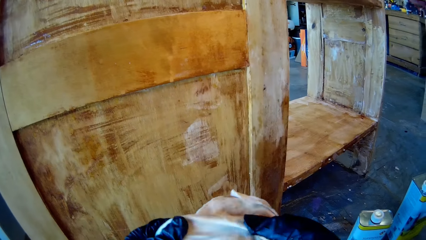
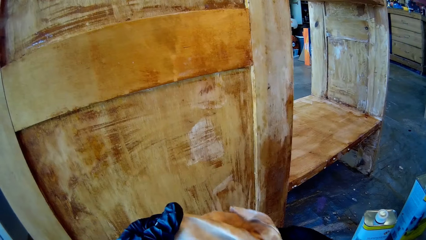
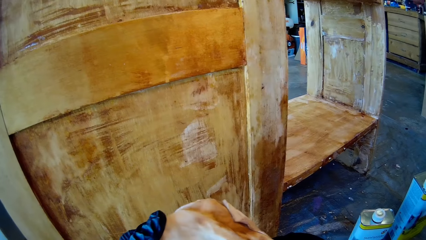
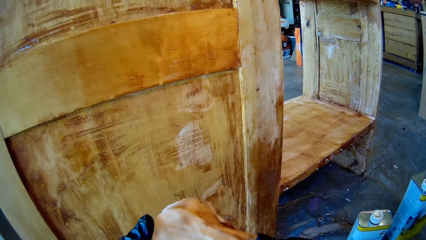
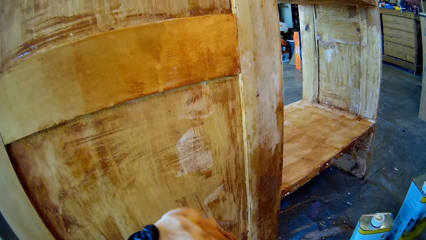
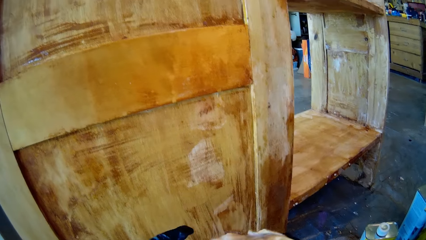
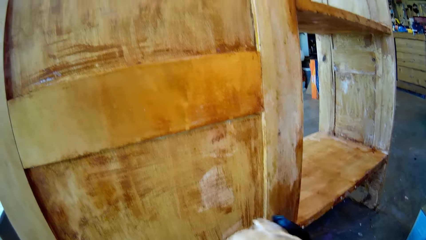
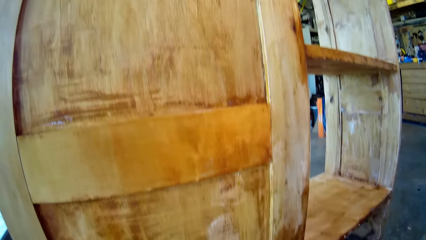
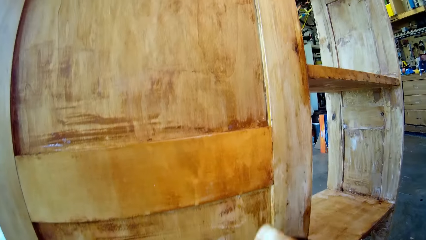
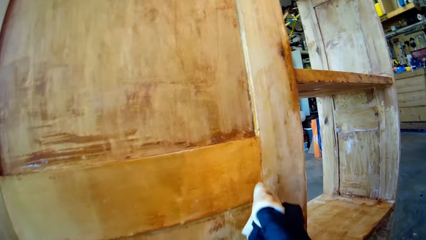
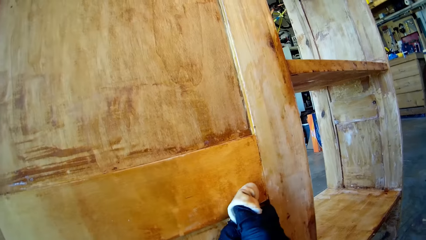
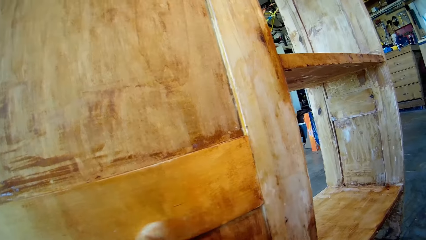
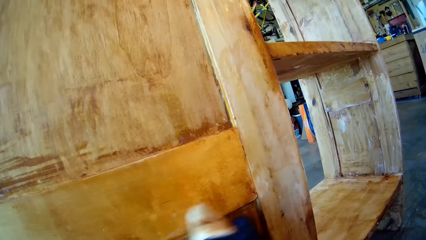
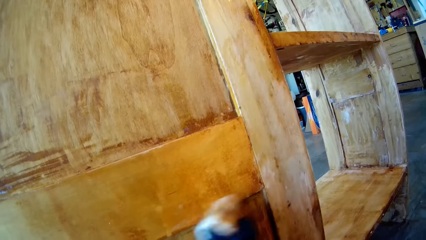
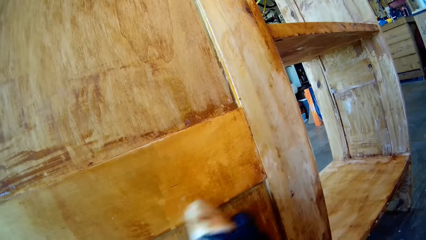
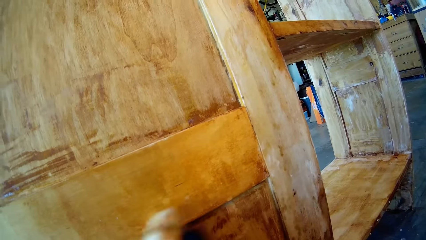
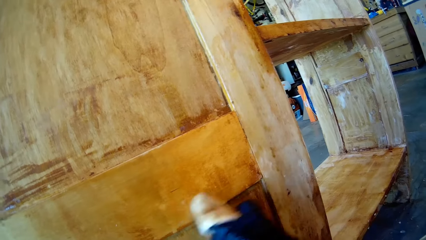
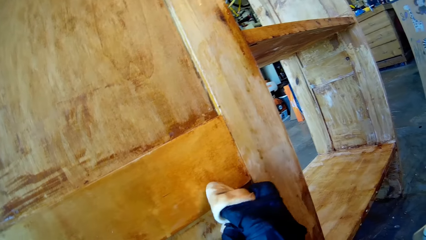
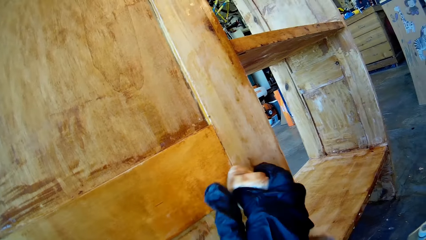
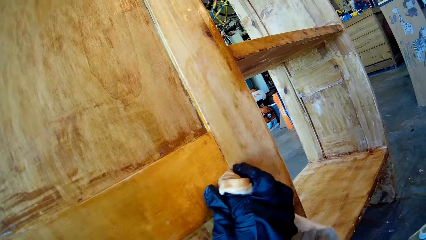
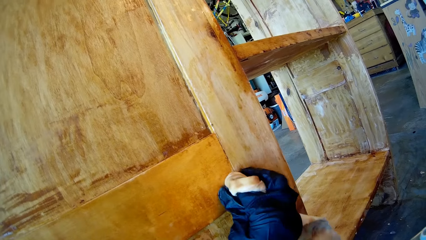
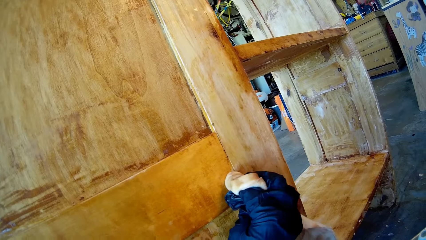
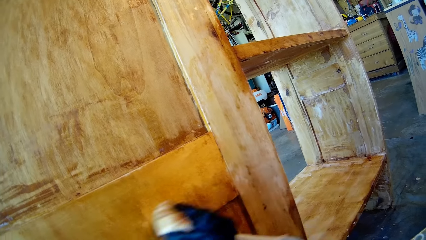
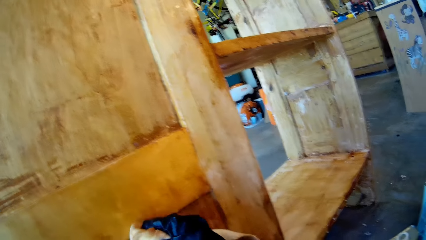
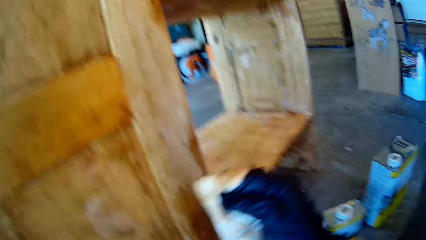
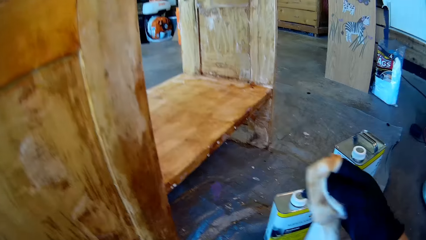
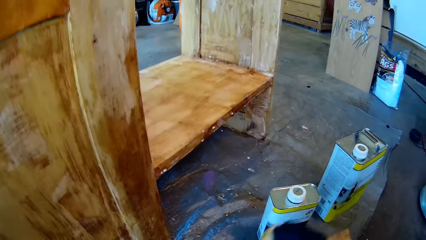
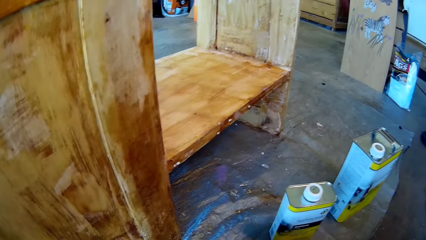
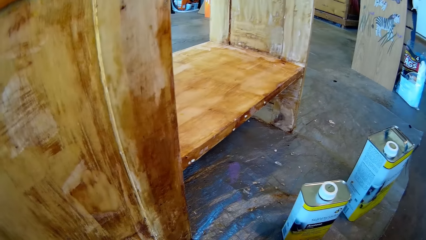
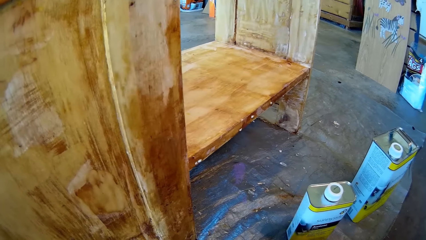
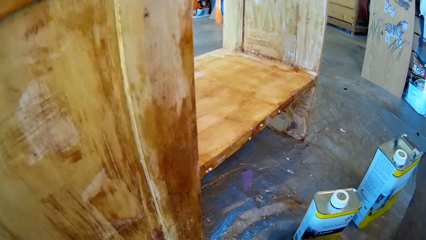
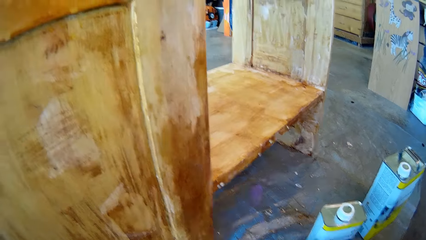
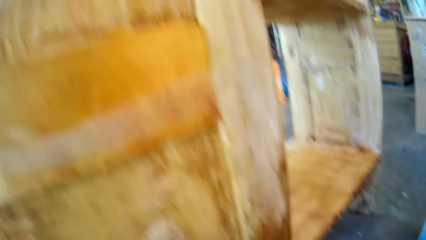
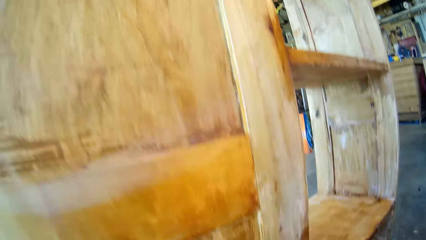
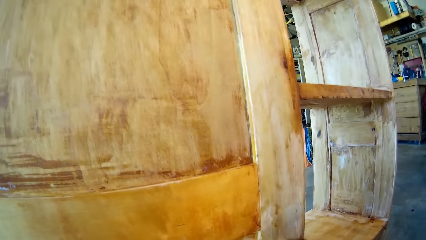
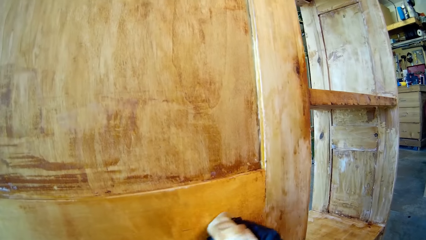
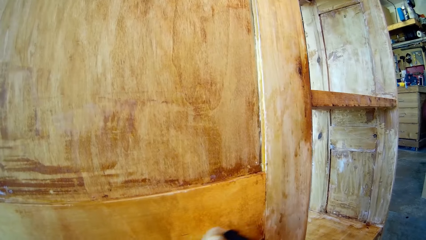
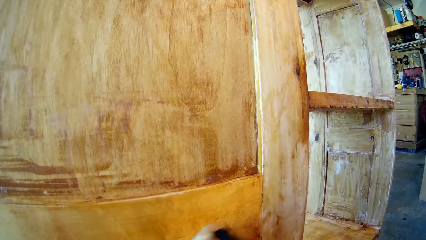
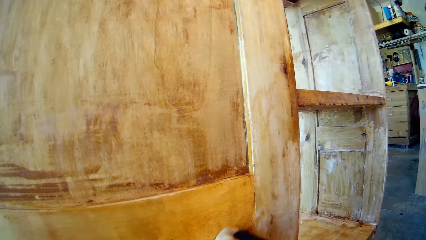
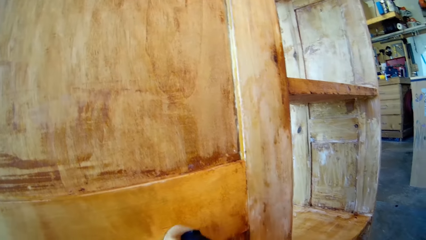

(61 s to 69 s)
The camera wearer holds the cloth. They wipe the wood furniture.

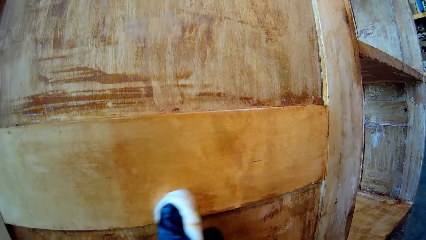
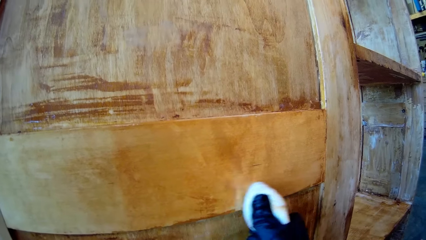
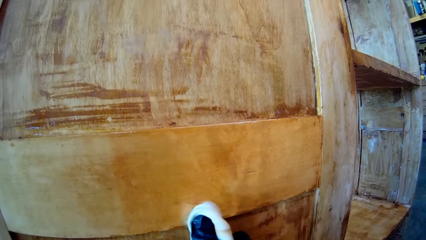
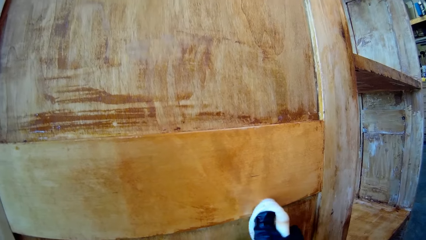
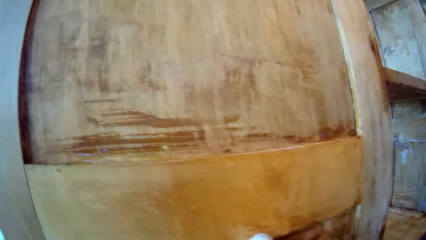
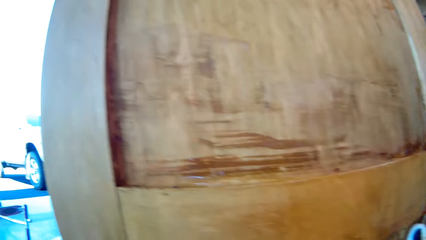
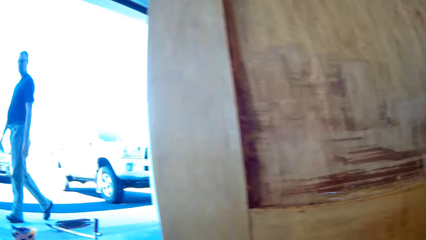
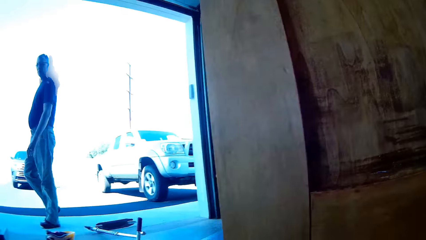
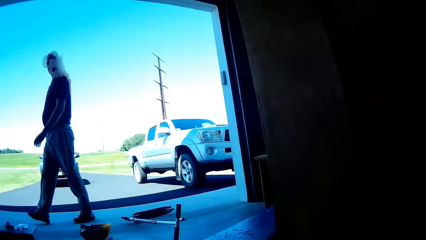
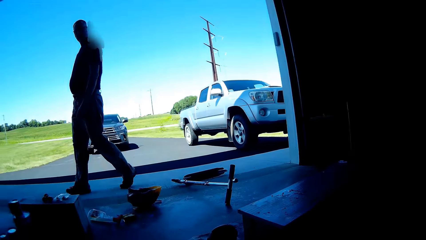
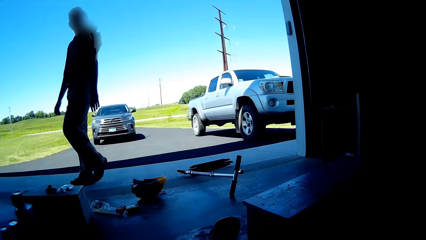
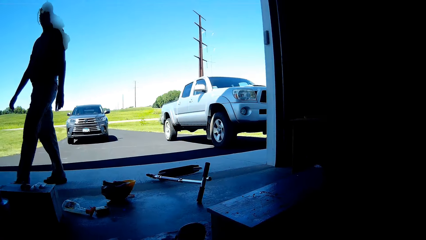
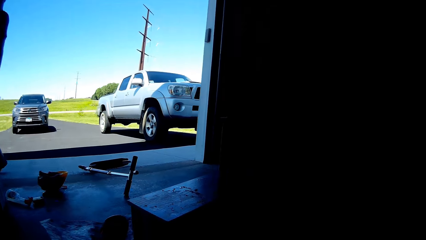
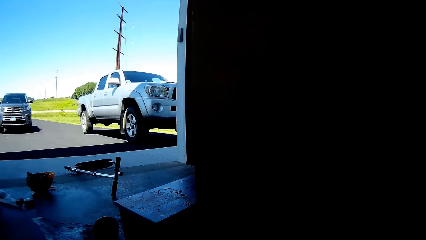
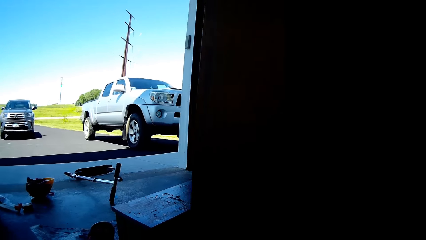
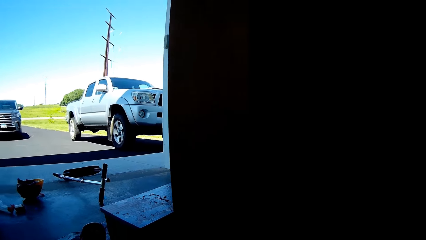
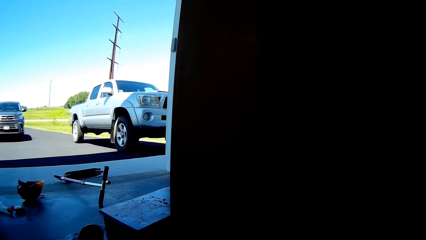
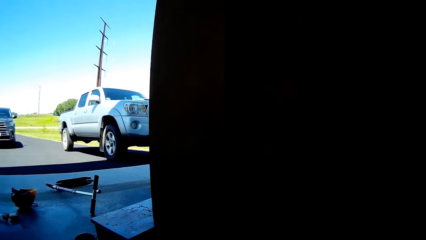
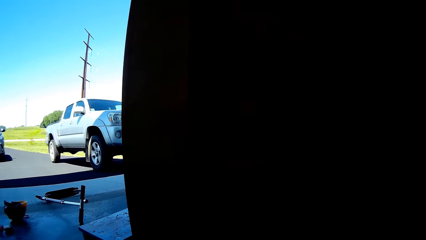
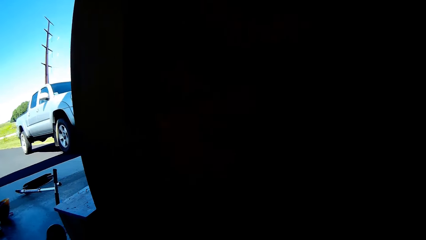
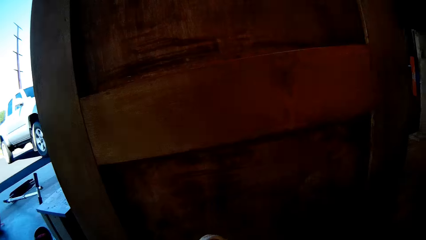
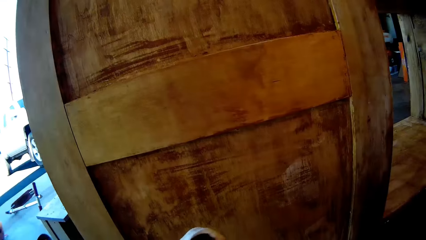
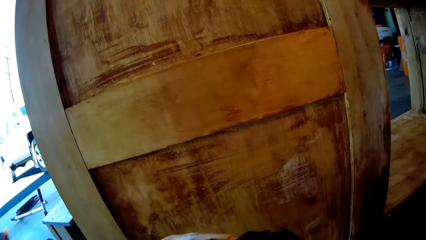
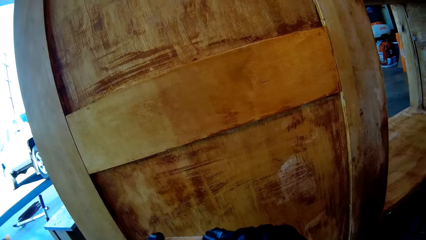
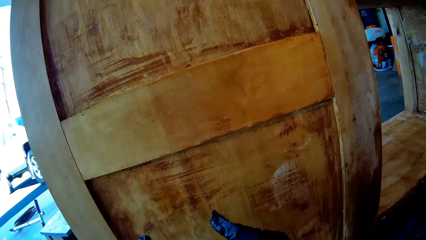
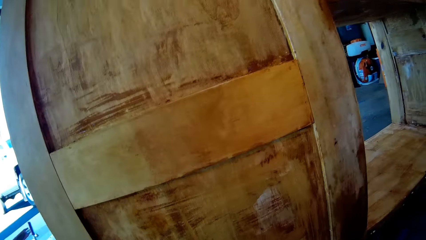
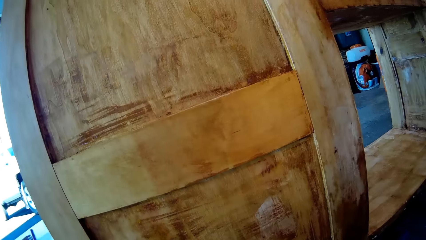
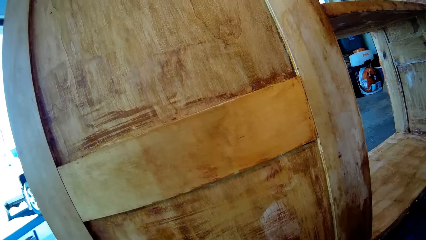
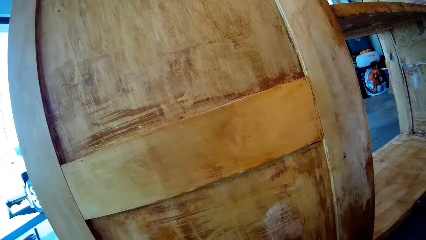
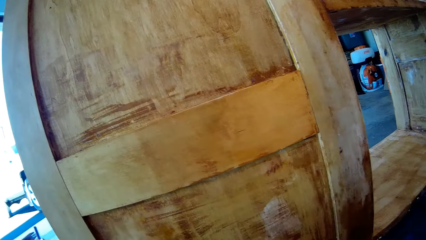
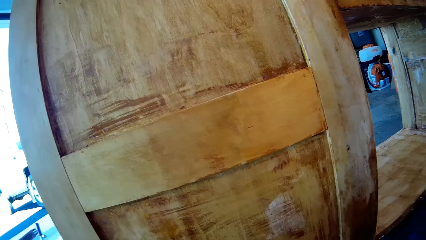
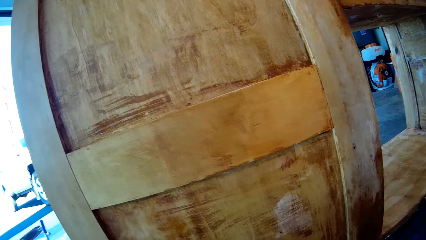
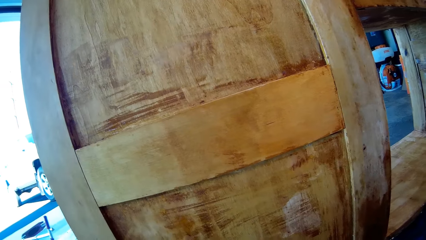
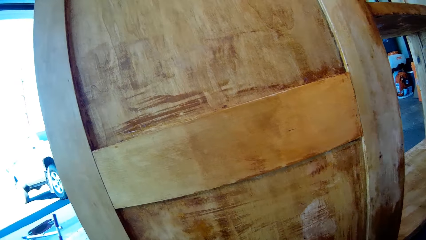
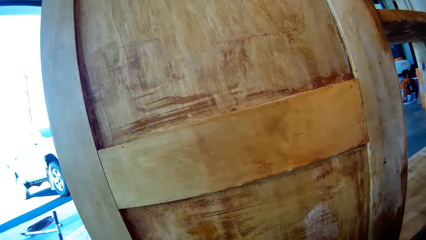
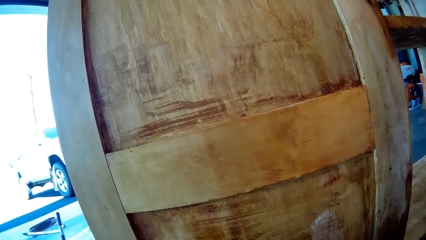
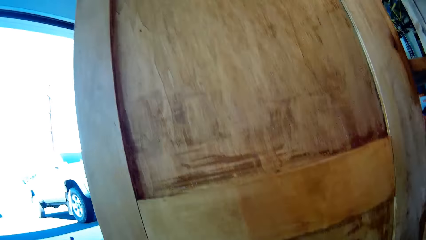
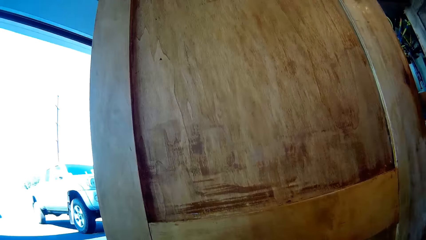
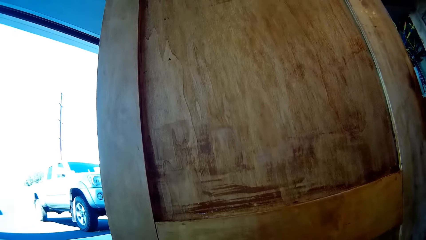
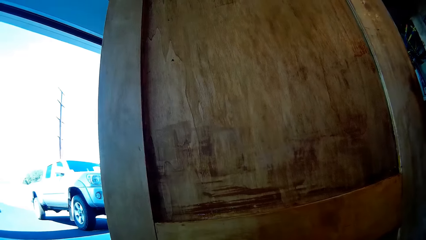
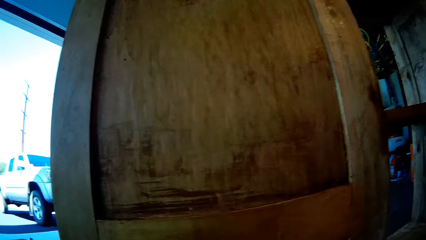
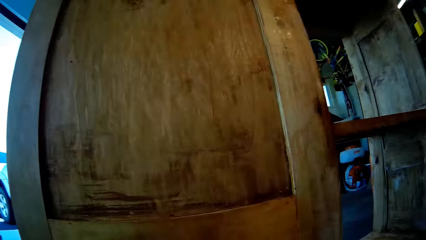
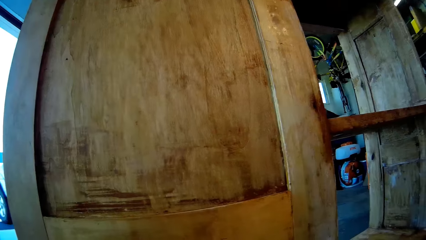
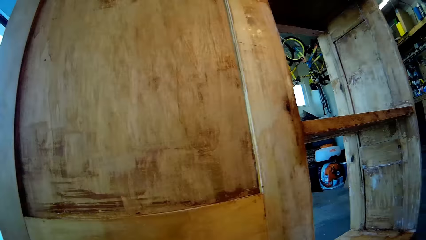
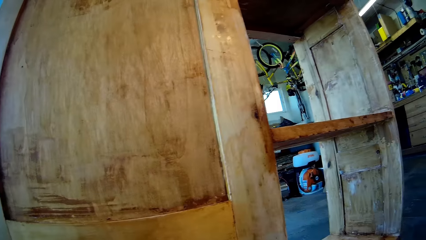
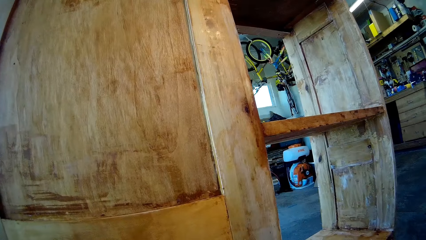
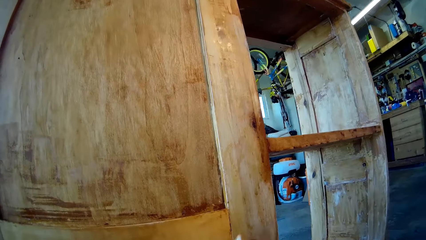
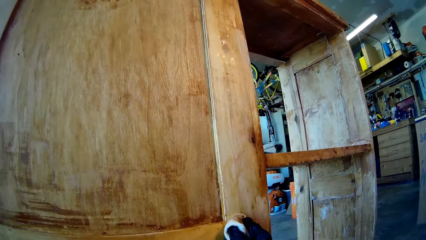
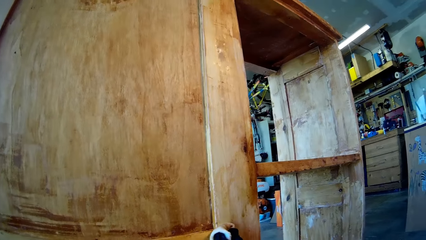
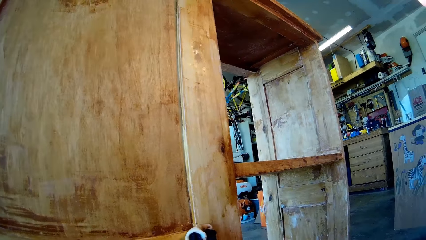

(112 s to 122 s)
A person walks around.
